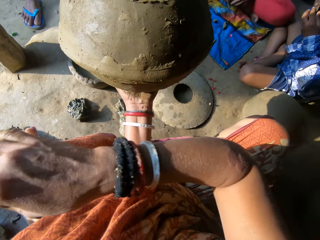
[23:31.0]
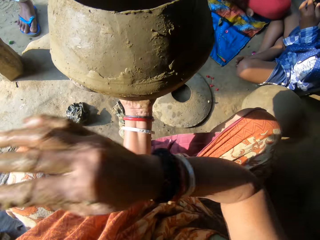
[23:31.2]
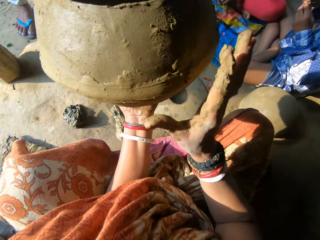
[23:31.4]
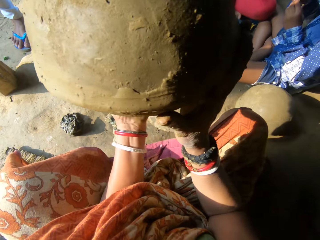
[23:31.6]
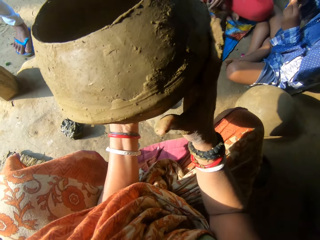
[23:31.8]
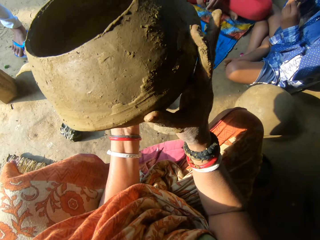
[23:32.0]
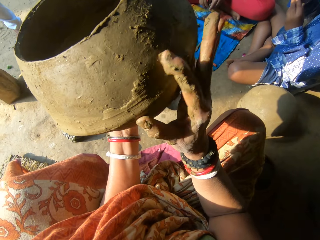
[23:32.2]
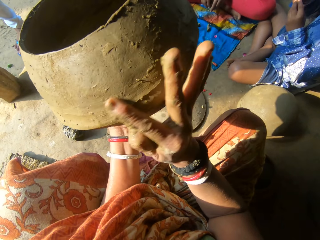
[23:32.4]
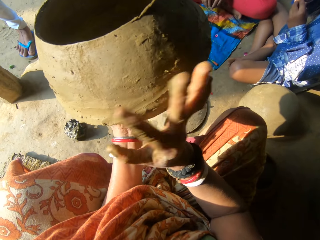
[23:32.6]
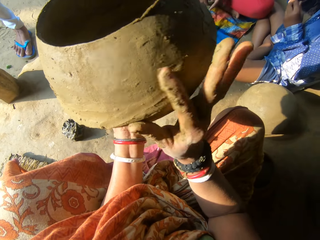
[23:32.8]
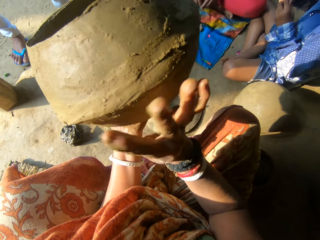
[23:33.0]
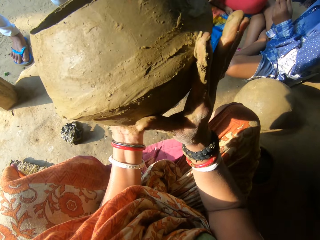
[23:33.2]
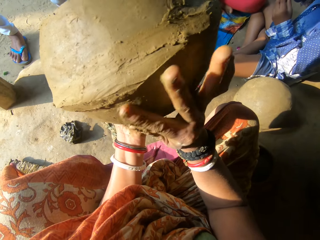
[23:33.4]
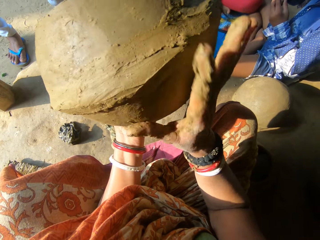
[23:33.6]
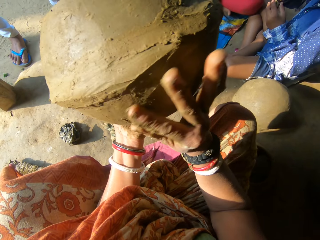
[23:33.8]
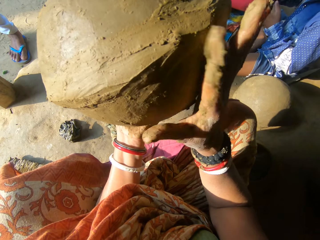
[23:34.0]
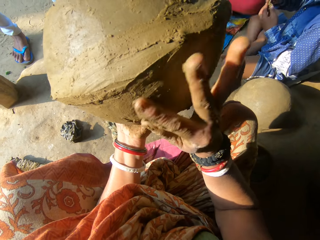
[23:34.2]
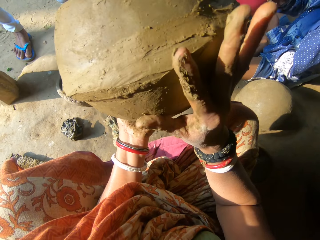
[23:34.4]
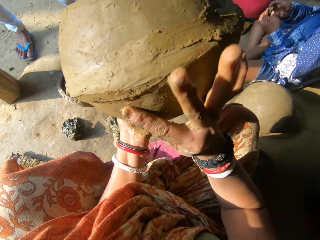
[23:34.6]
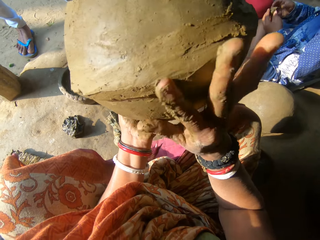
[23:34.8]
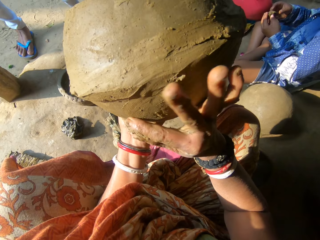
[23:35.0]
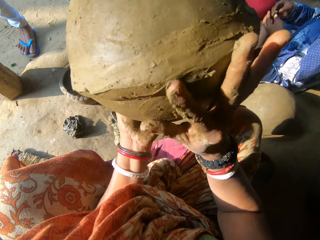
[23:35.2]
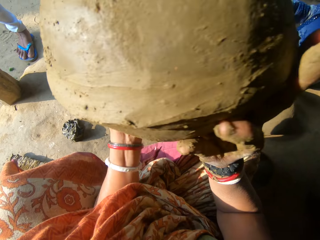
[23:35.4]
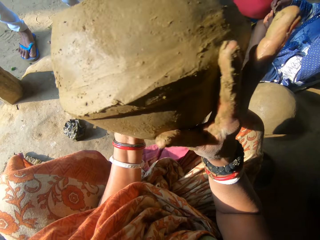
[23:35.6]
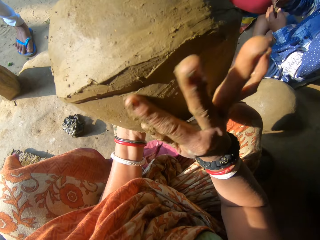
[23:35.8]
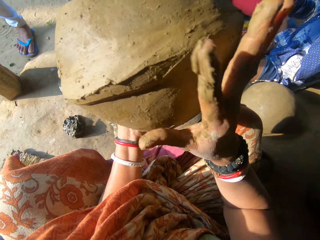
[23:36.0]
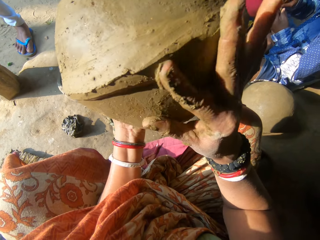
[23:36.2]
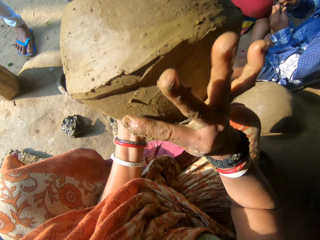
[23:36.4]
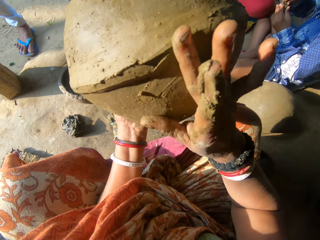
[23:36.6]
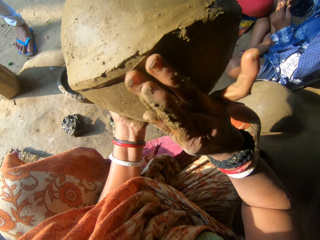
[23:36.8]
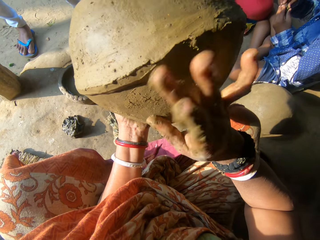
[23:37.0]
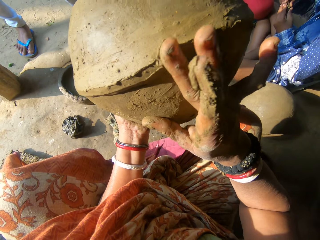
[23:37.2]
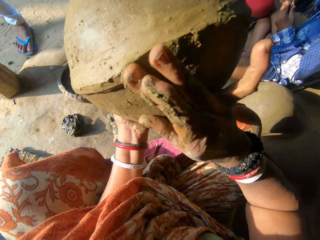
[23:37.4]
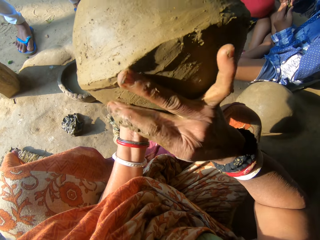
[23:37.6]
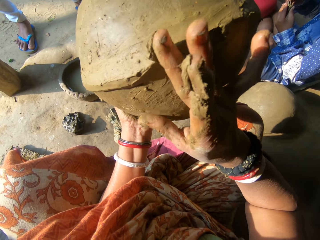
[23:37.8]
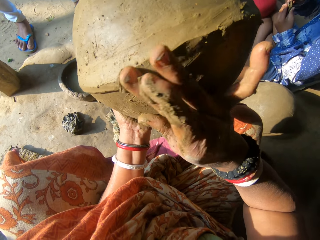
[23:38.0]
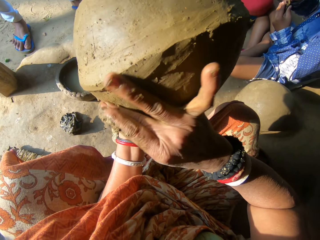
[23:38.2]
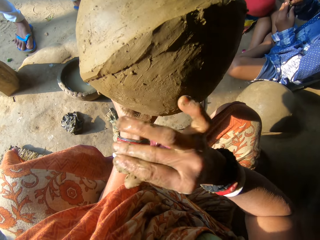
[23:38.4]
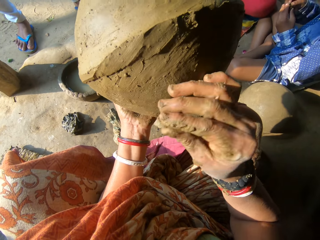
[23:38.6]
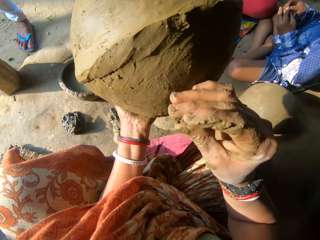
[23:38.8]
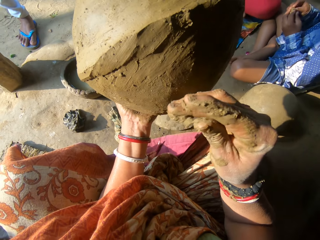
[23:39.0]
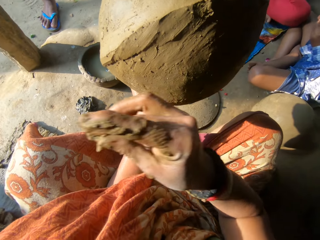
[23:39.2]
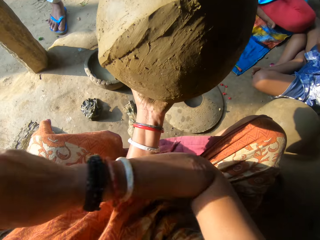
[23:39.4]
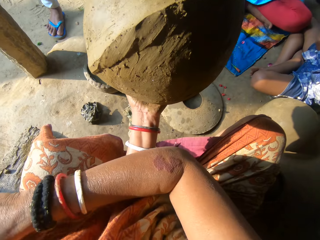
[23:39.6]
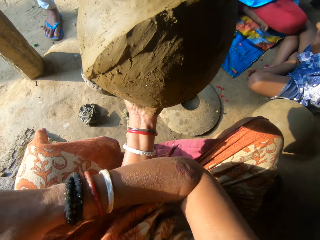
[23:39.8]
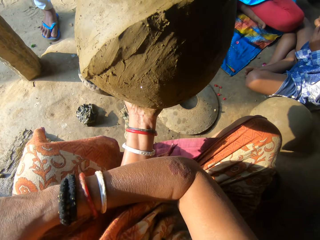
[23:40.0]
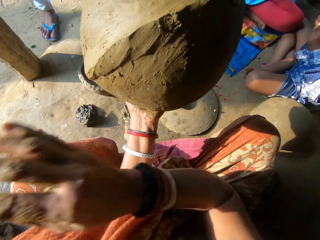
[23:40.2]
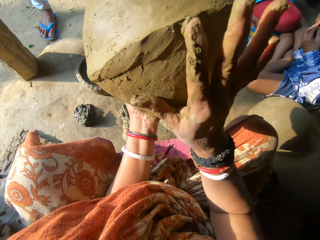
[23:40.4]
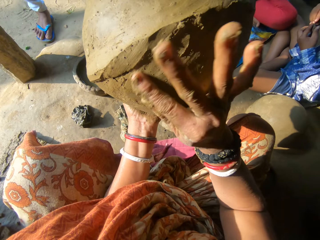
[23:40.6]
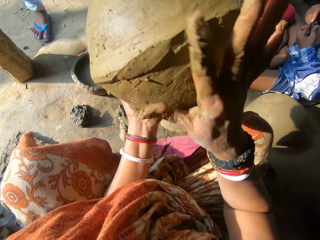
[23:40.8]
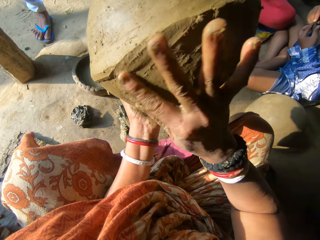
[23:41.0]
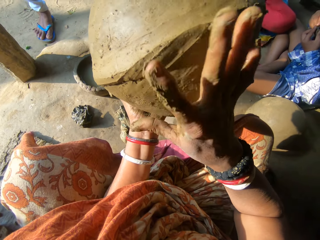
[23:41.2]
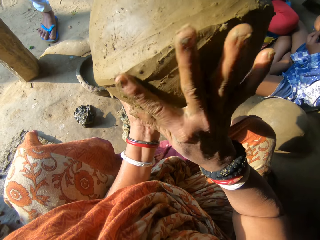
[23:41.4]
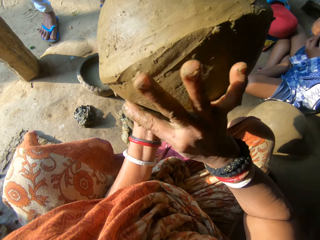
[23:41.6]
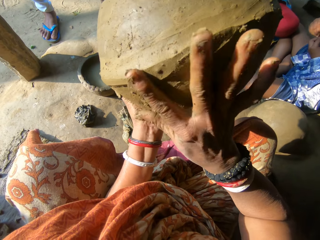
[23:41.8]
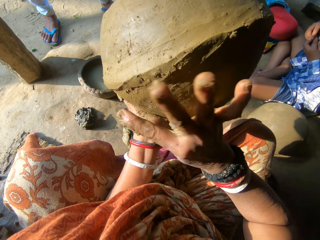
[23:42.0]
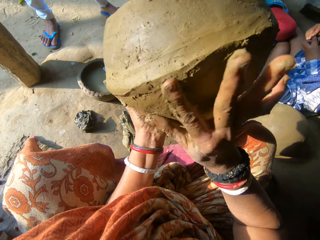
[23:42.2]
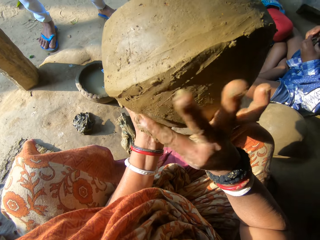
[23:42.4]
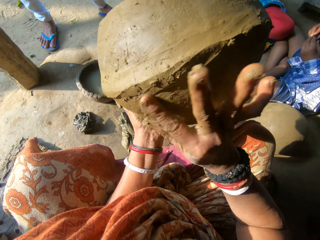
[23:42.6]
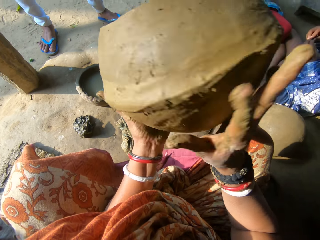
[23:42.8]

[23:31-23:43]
The camera wearer throws the clay on the board. They adjust the clay pot on the hand. They smoothen the clay pot. A person moulds a clay model. The camera wearer adjusts the clay pot on the hand. They remove excess clay in the clay pot. They roll the clay. They throw the clay on the board. They remove excess clay in the clay pot.

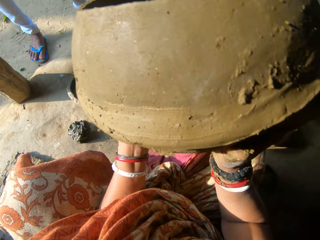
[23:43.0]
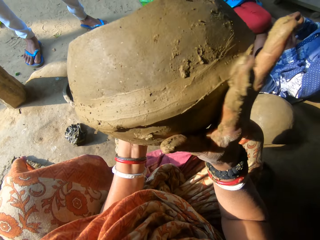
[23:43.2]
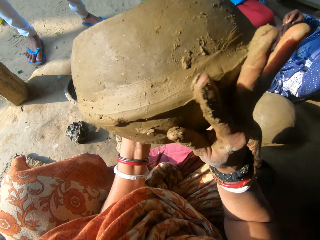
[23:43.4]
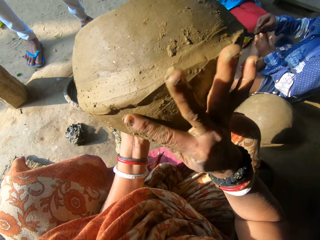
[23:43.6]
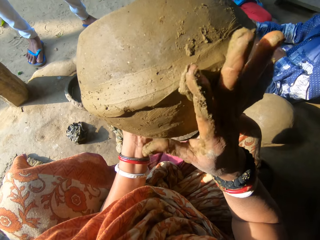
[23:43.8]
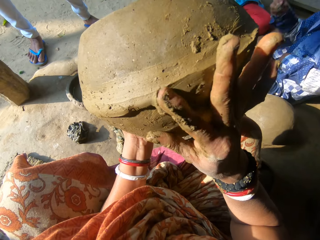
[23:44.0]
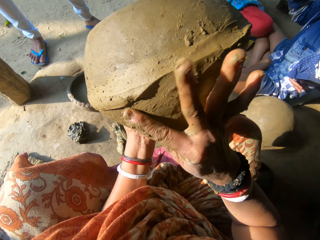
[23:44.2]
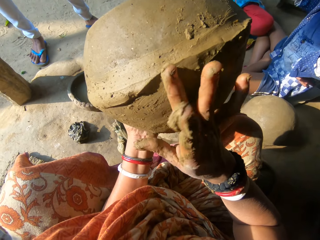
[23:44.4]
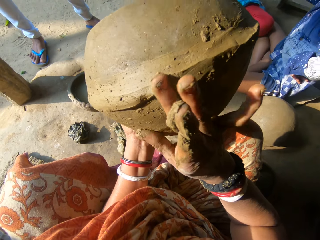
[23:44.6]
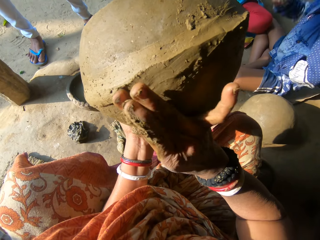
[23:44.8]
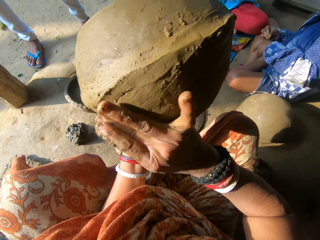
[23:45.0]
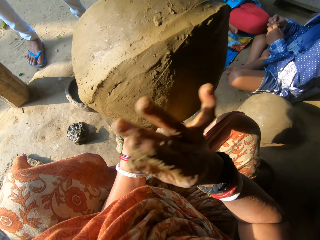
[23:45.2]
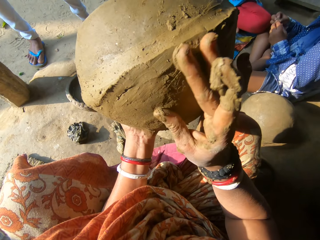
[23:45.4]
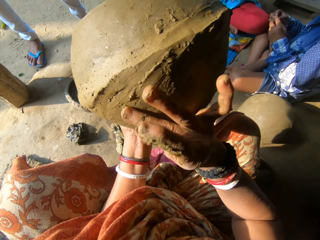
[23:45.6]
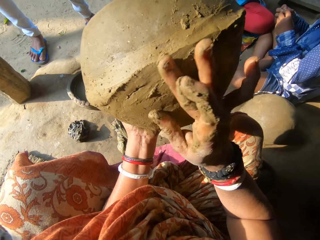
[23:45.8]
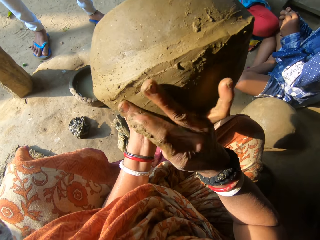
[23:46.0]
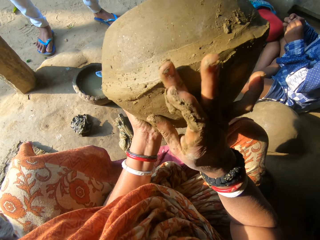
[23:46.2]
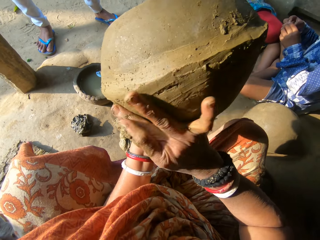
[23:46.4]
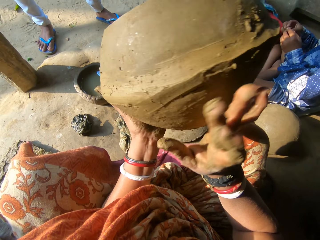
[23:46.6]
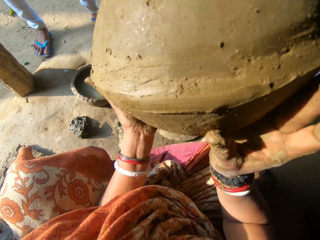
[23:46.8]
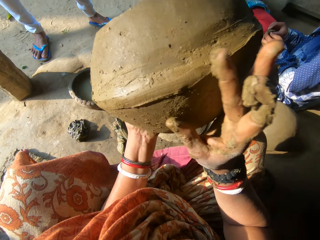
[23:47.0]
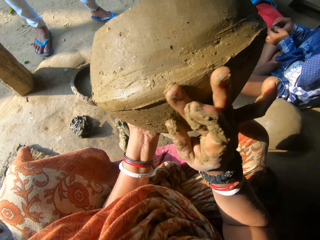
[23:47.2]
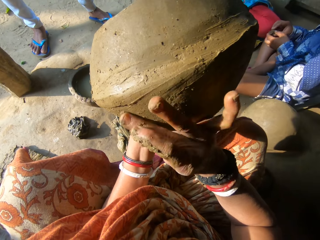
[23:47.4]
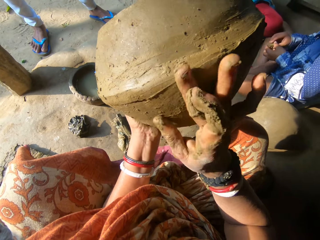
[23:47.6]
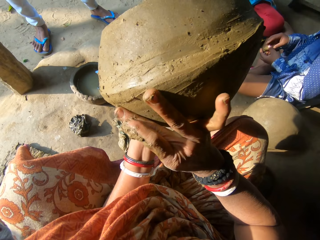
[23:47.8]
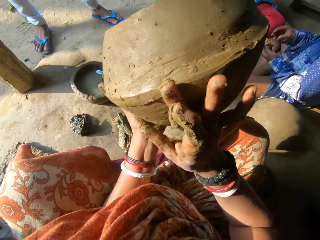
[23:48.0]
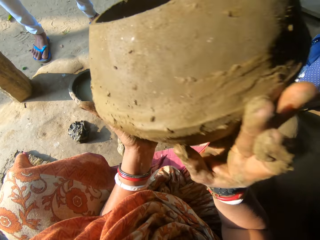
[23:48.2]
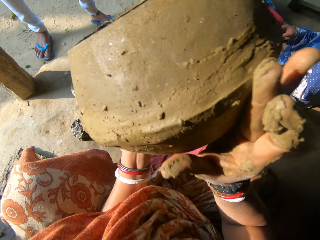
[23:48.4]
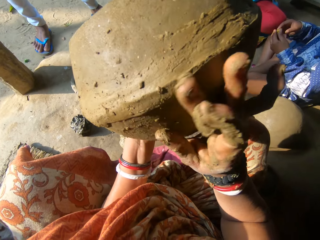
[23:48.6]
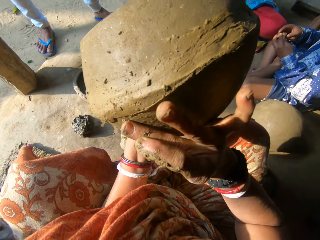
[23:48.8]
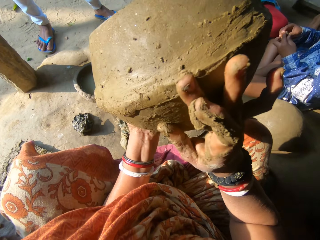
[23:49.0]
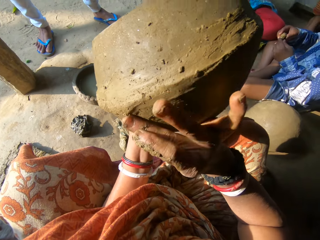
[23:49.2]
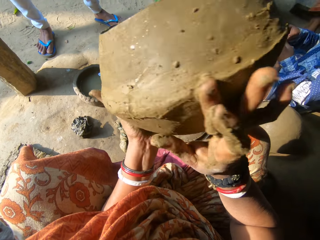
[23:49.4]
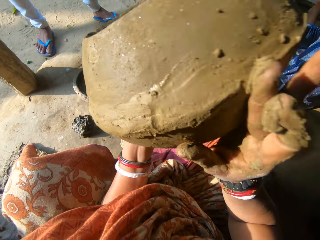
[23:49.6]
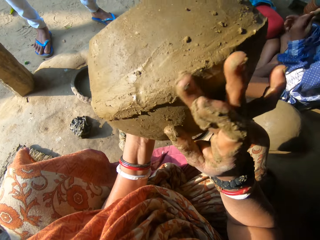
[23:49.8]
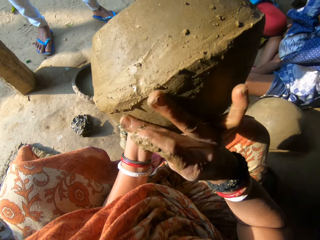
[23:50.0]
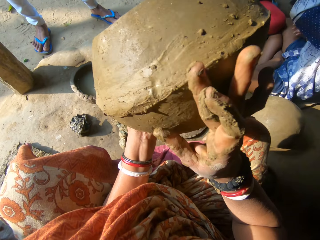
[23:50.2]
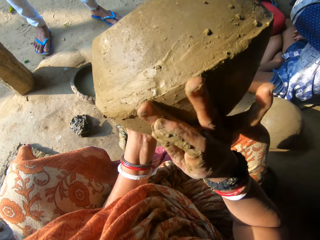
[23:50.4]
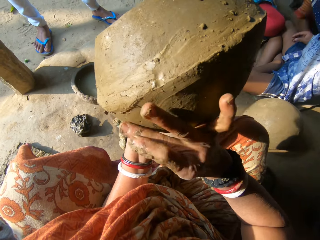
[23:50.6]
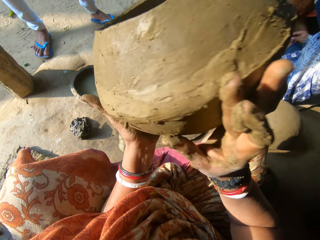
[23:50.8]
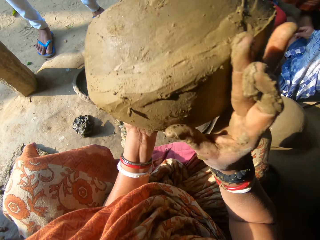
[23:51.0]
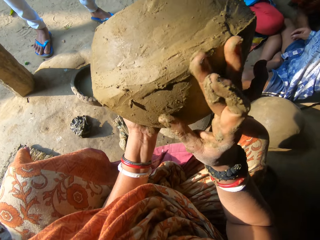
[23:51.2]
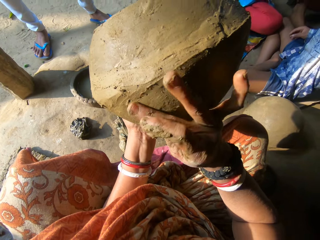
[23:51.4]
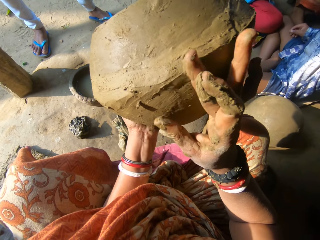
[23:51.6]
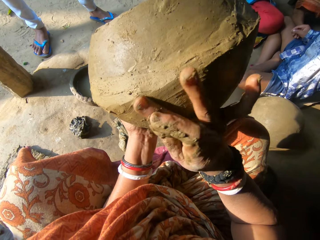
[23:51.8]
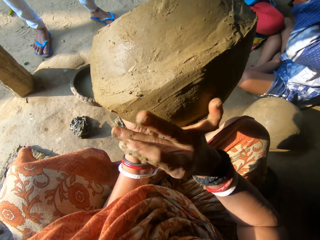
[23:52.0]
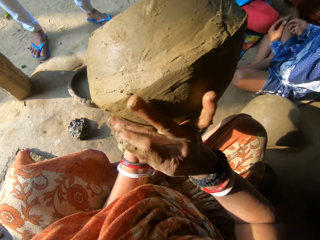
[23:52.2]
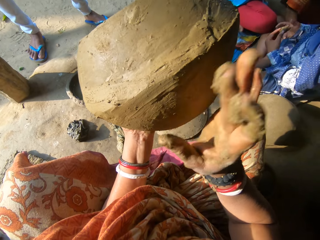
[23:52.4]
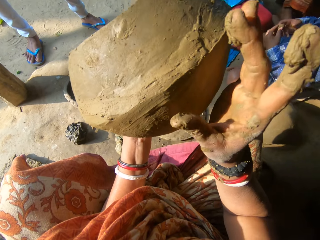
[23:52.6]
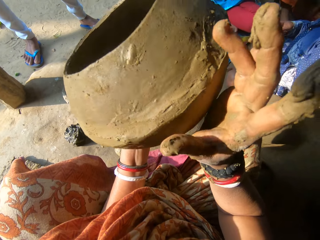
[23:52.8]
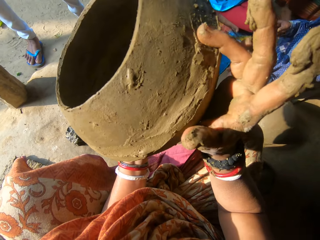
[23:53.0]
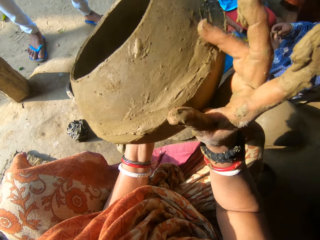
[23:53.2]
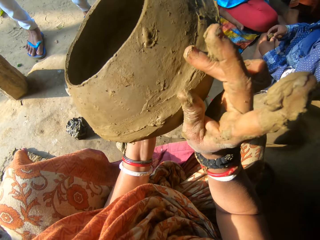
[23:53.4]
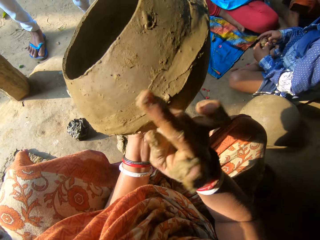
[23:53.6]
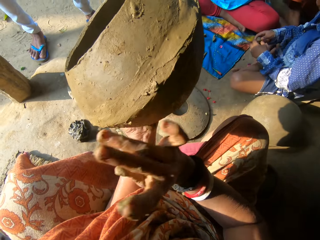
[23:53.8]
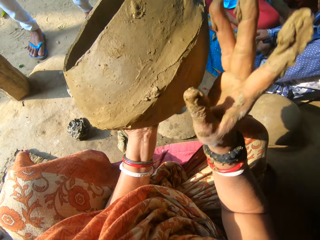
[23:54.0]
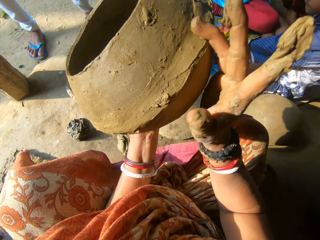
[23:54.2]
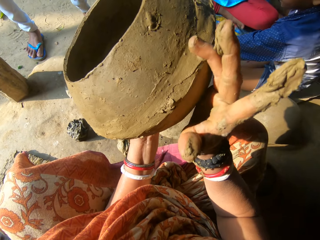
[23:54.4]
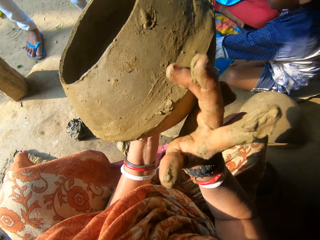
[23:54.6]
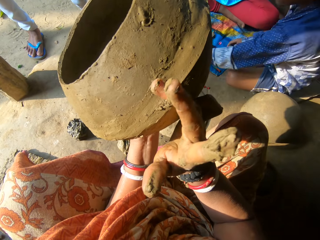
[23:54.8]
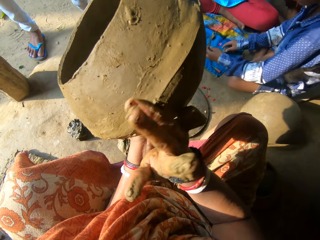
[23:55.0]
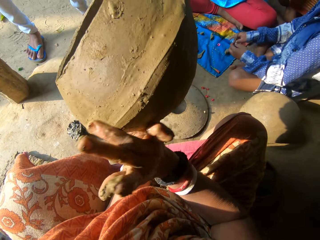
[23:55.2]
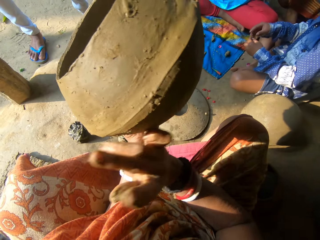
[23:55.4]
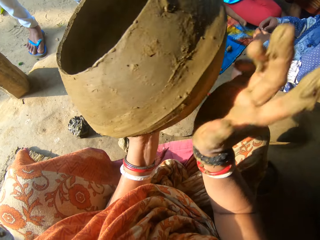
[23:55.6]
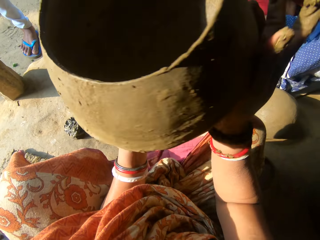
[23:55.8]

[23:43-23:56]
The camera wearer adjusts the clay pot on the hand. They remove excess clay in the clay pot. A boy stretches. The boy moulds clay. The camera wearer adjusts the clay pot on the hand. They remove excess clay in the clay pot. They adjust the clay pot on the hand. They remove excess clay in the clay pot. They adjust the clay pot on the hand. They remove excess clay in the clay pot. The boy moves his hand. The camera wearer adjusts the clay pot on the hand. They remove excess clay in the clay pot. The boy holds clay with both hands. The camera wearer adjusts the clay pot on the hand. They remove excess clay in the clay pot. The boy picks clay.
